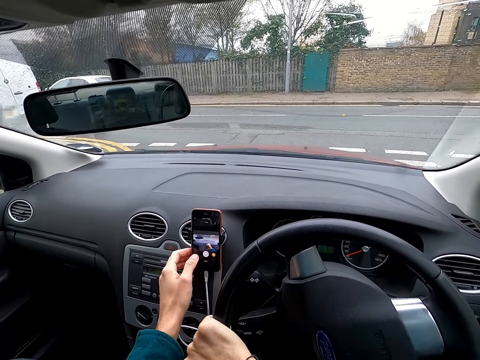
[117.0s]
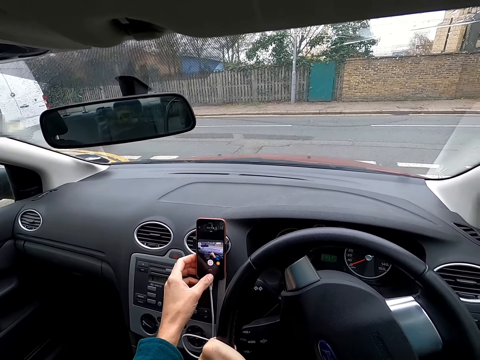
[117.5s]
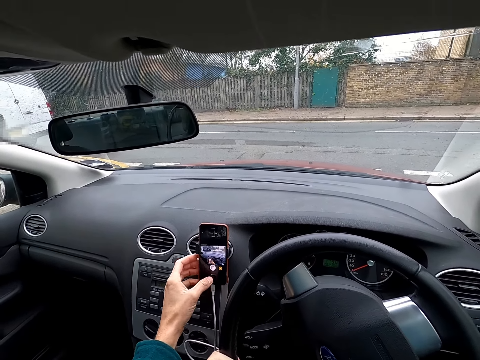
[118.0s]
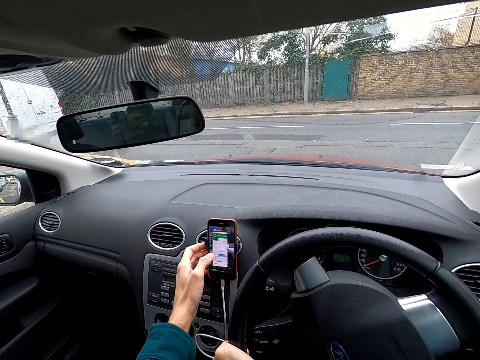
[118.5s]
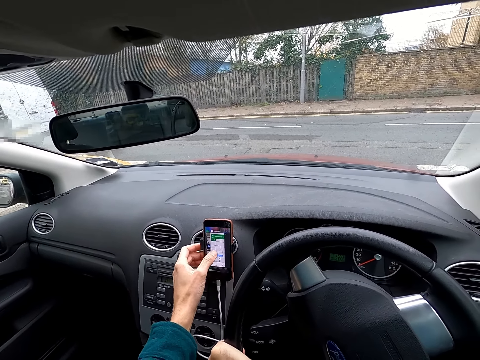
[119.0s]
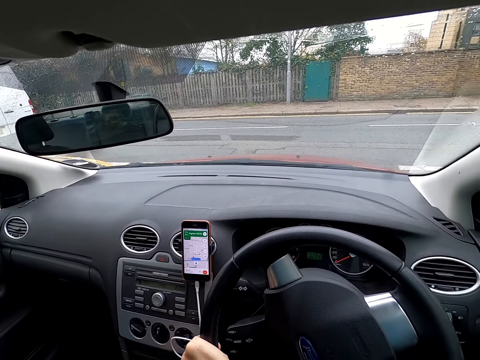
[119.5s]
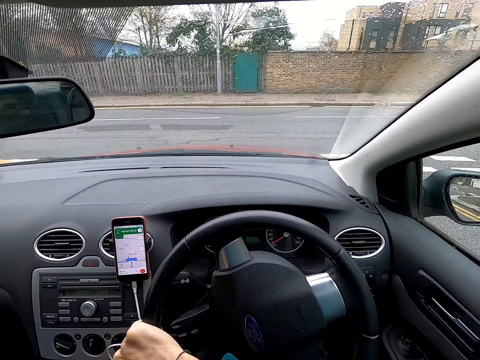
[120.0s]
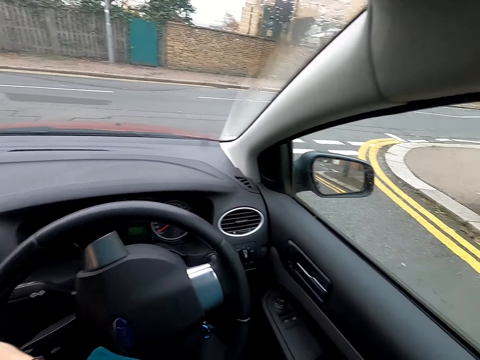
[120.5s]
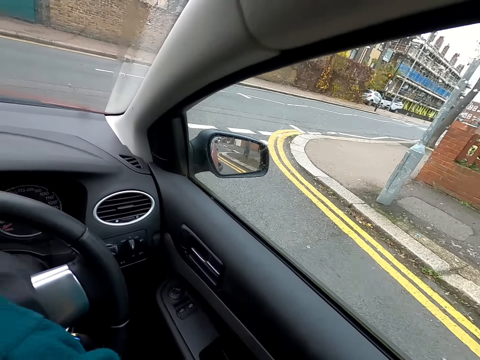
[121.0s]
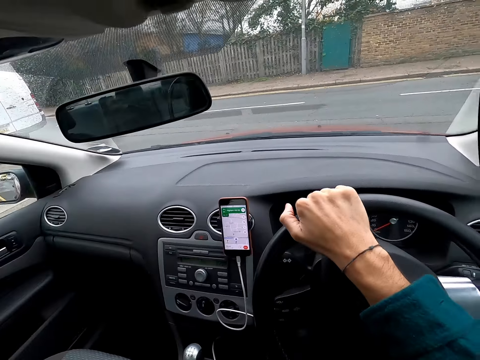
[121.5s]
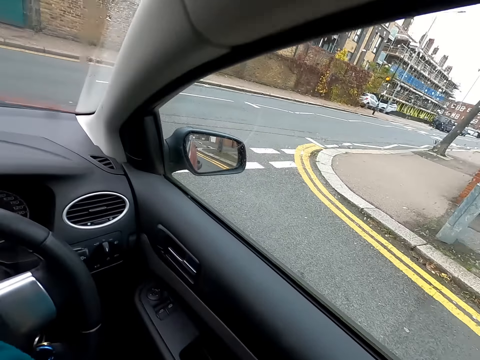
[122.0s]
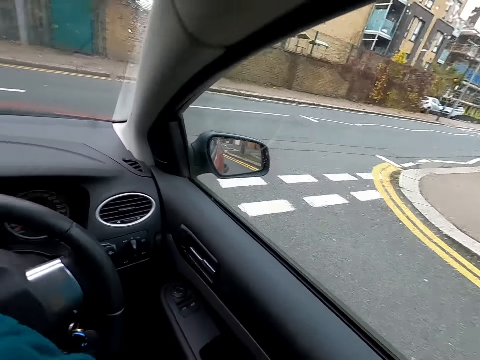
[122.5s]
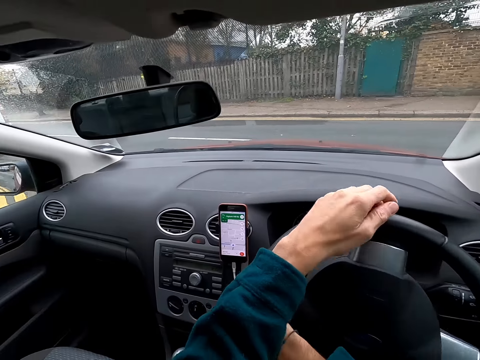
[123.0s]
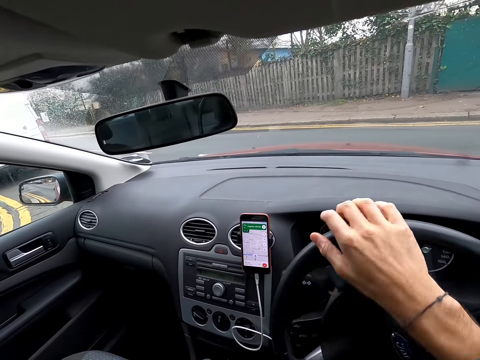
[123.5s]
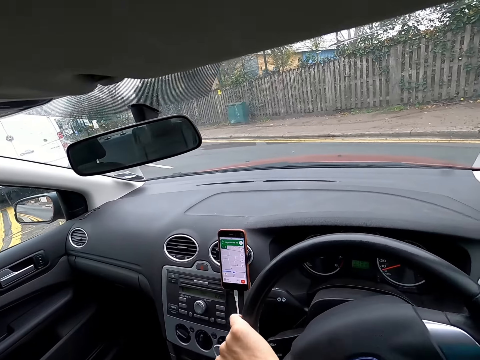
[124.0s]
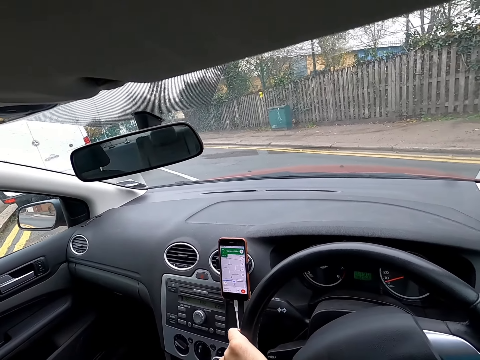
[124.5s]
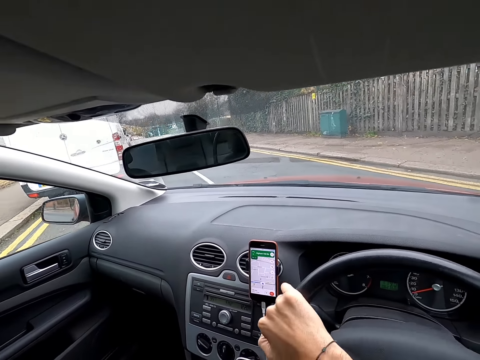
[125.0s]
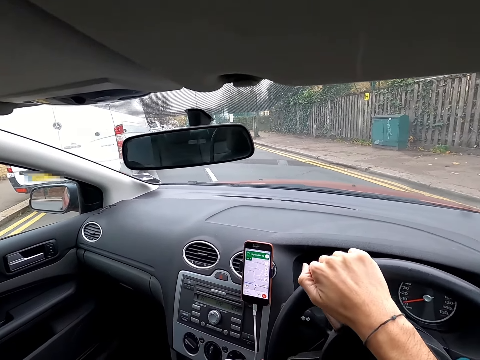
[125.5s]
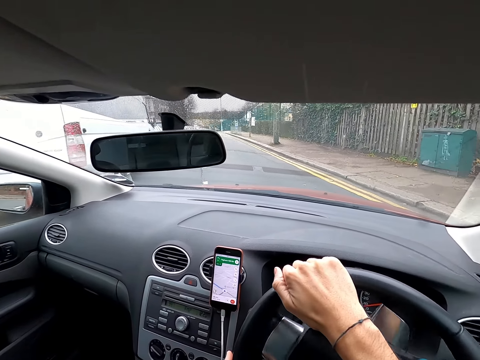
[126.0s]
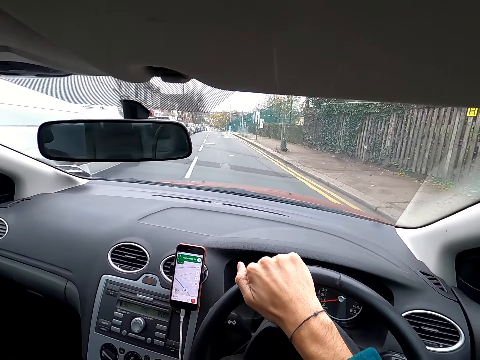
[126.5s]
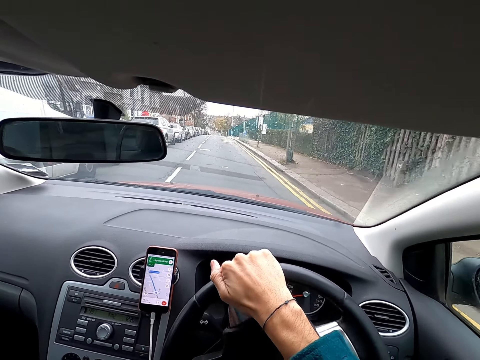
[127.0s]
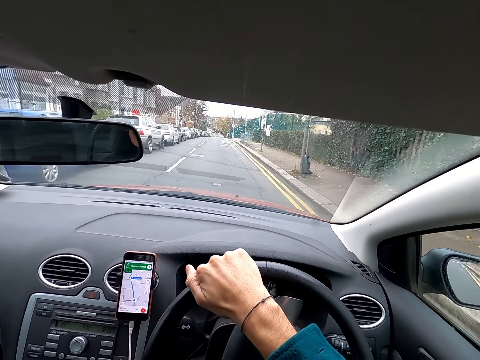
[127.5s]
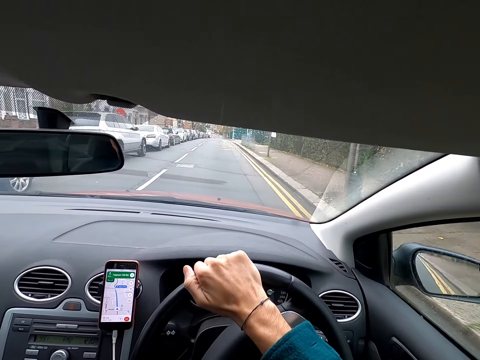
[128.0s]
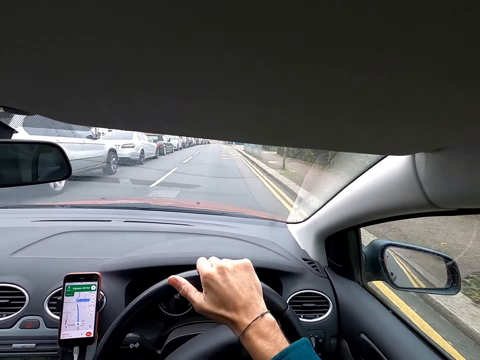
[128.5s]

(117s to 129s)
The camera wearer drives the car with both hands on the steering wheel.

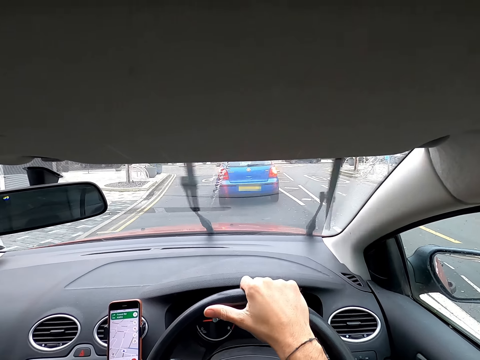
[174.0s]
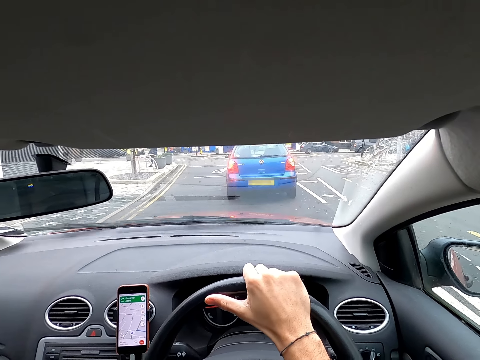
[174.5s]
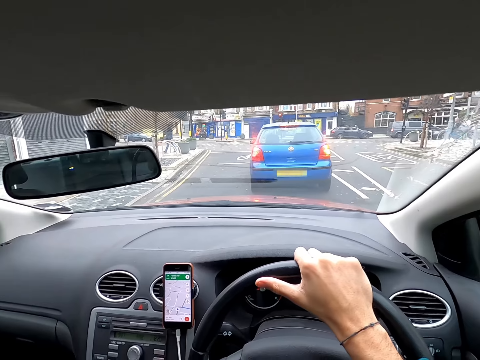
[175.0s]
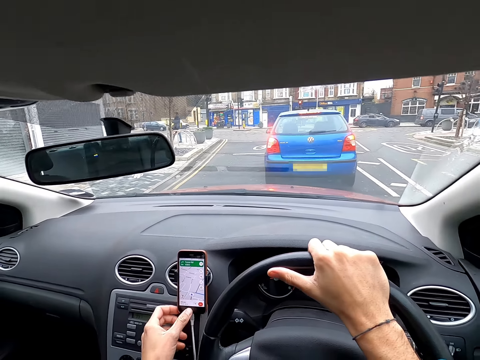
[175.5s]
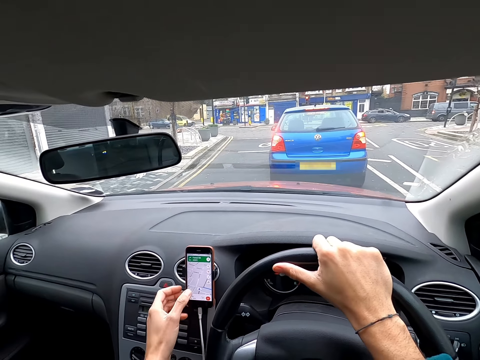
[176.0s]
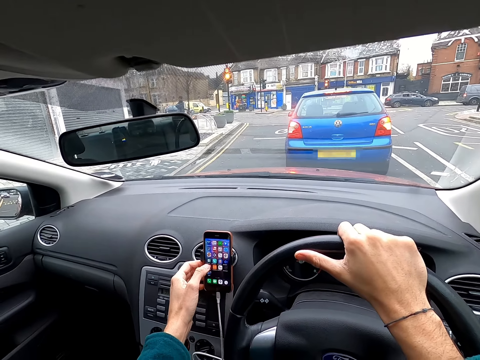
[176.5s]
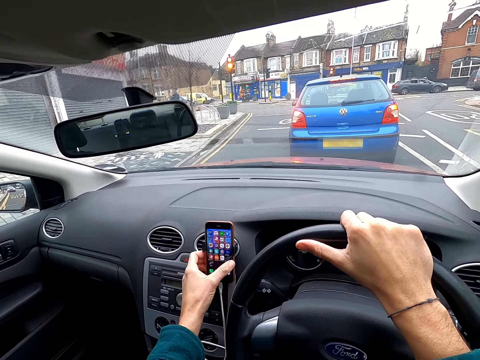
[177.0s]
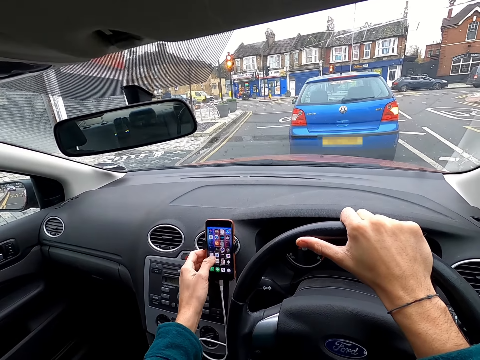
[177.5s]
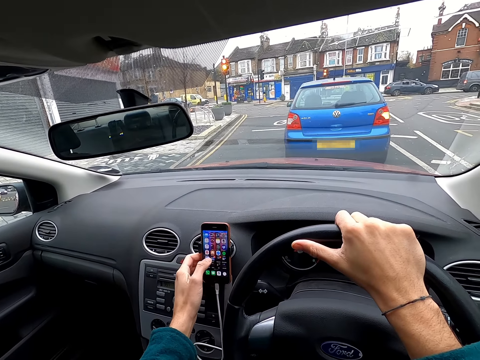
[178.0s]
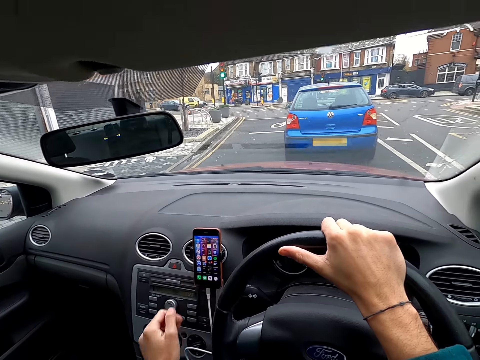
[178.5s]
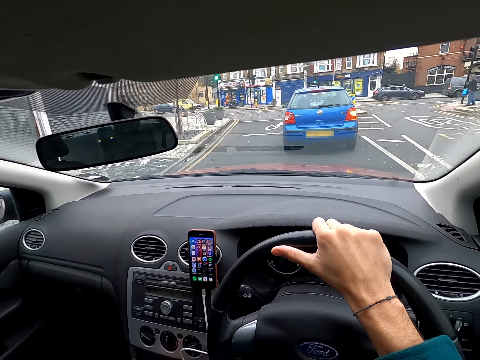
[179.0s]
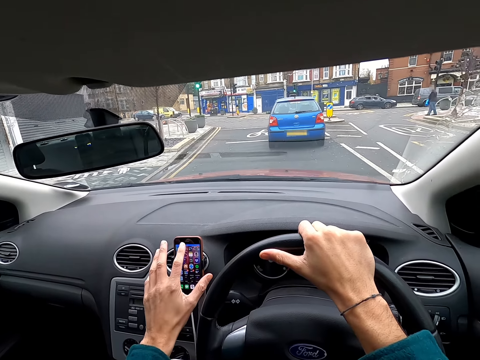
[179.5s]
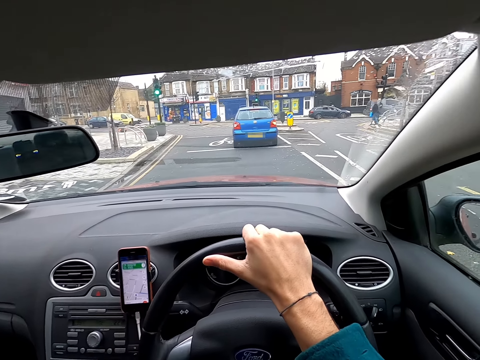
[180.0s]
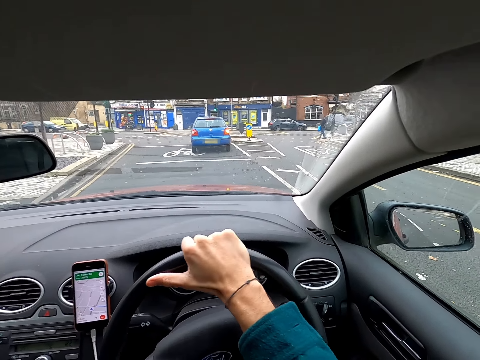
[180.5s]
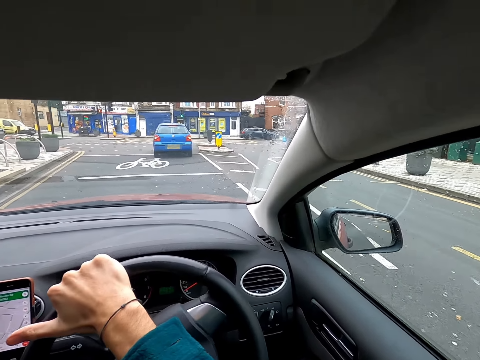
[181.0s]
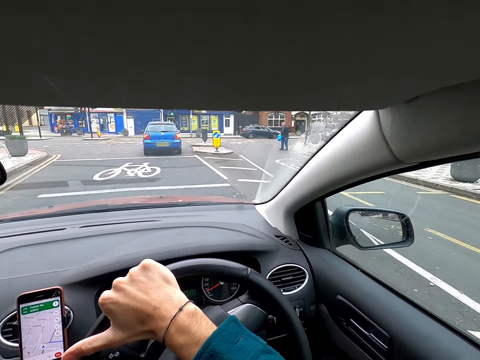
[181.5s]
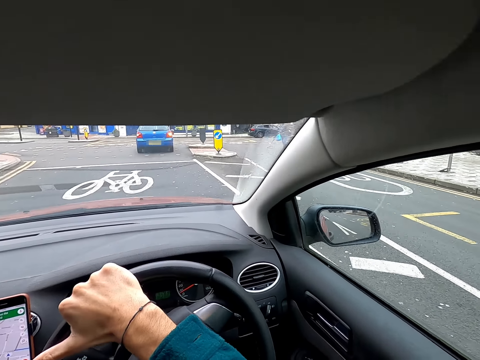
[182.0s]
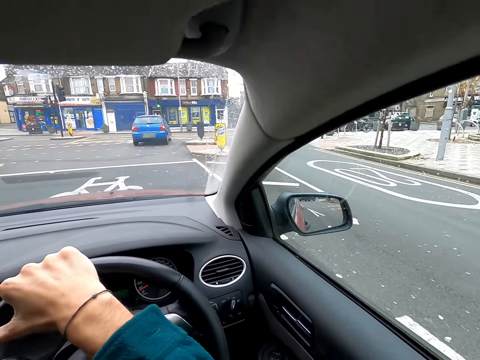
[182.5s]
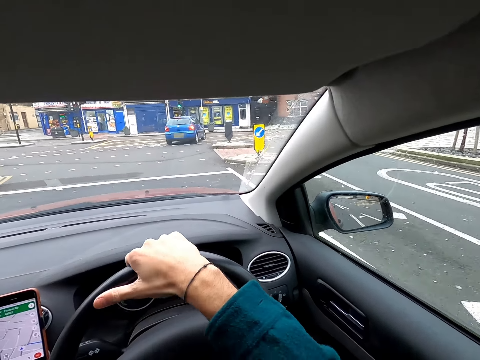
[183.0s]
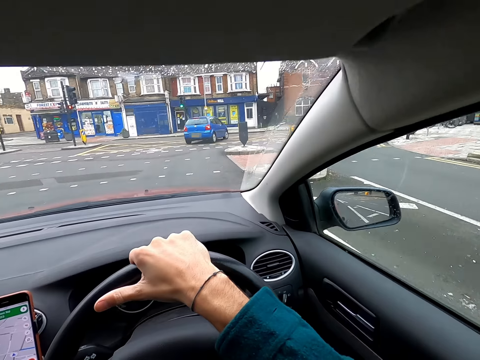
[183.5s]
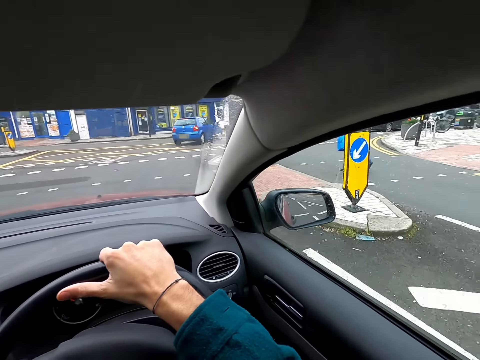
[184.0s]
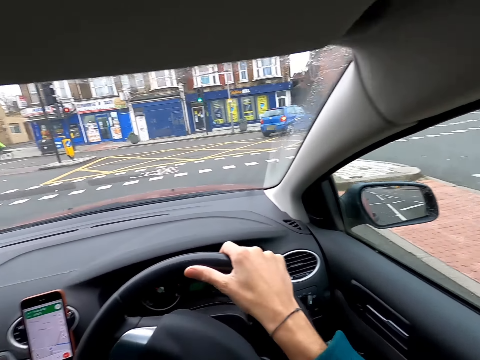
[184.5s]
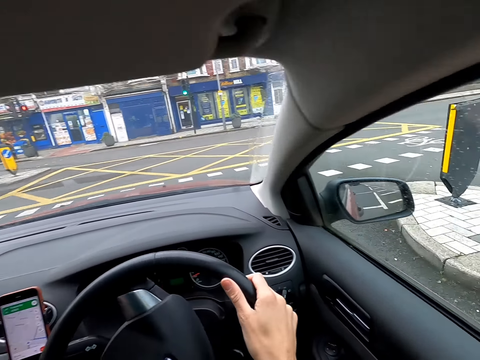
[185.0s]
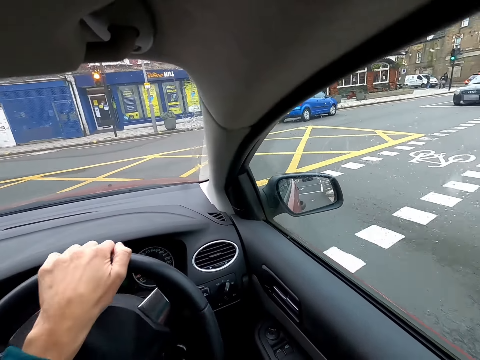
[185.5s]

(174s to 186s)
The camera wearer operates the phone with his left hand. He scrolls through the phone. He drives the car.

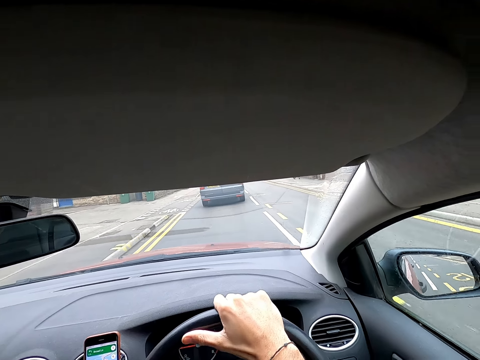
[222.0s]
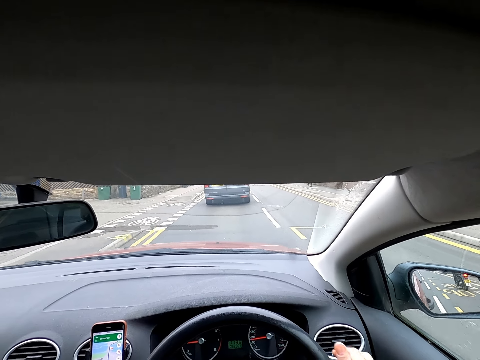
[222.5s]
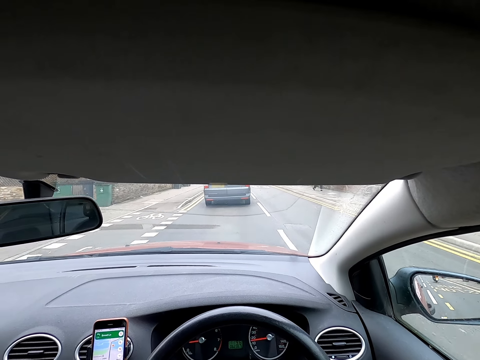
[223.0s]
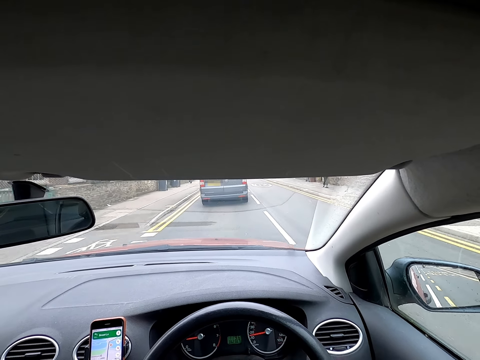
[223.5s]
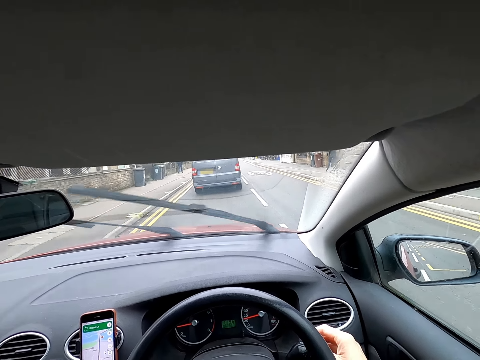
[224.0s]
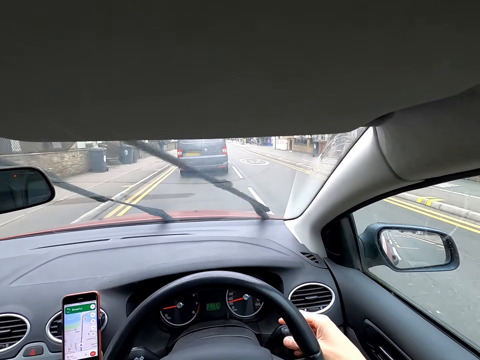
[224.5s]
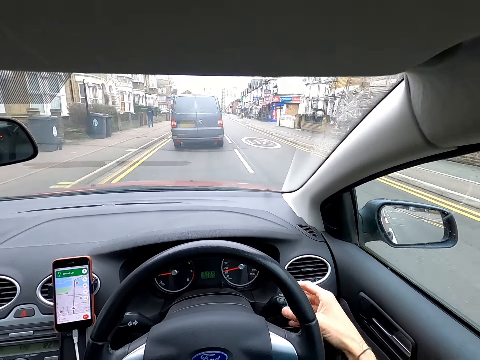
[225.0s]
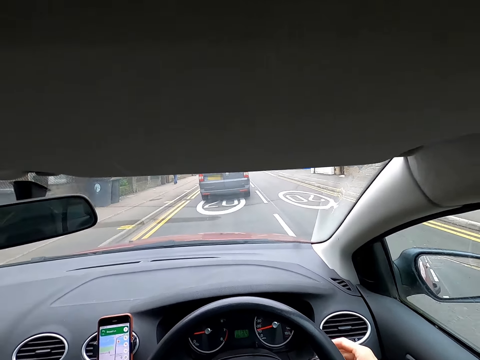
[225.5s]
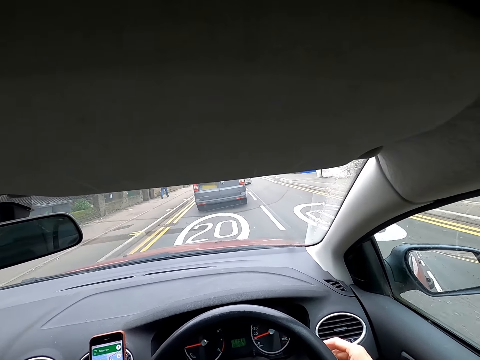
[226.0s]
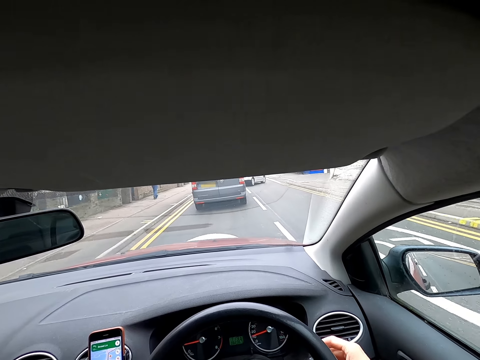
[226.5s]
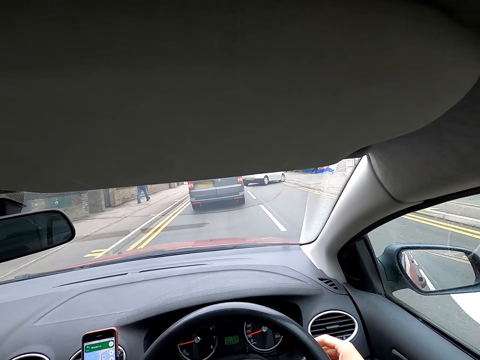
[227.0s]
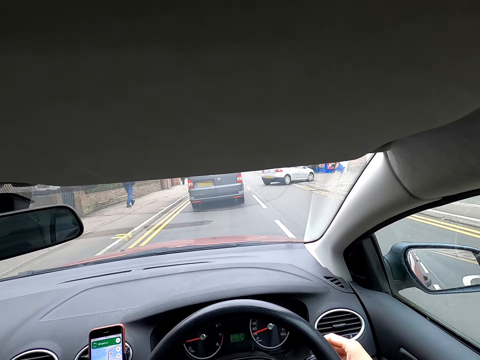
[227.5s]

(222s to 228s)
The camera wearer controls a windshield wiper with his right hand.
